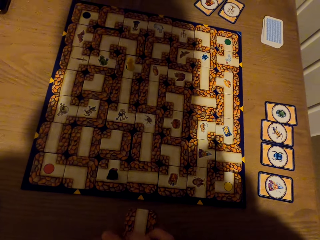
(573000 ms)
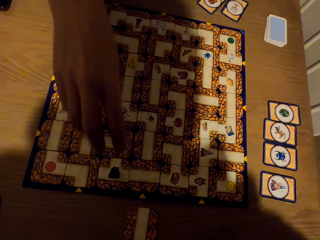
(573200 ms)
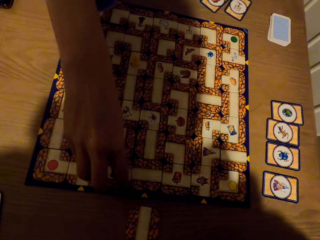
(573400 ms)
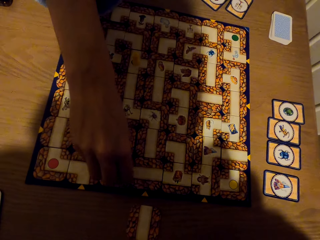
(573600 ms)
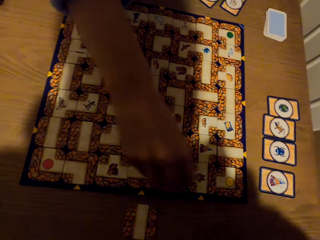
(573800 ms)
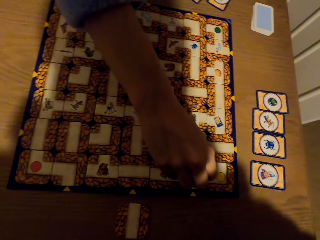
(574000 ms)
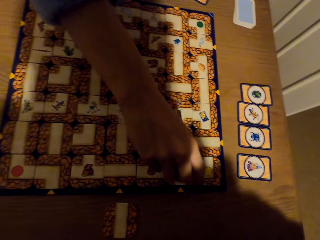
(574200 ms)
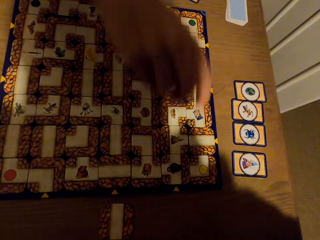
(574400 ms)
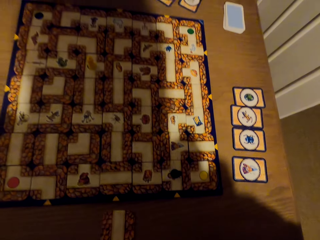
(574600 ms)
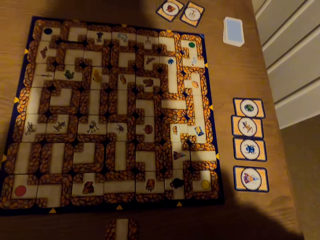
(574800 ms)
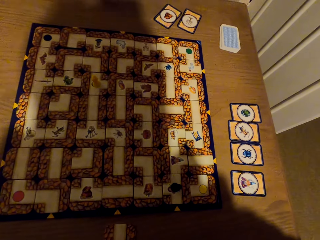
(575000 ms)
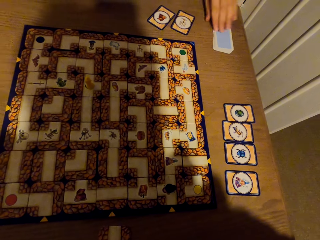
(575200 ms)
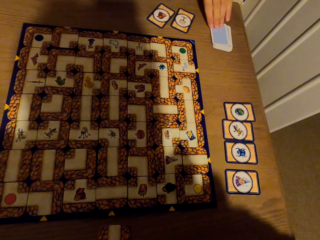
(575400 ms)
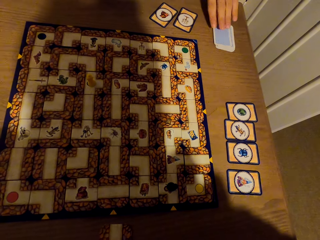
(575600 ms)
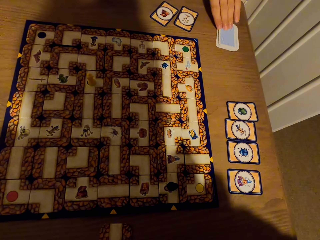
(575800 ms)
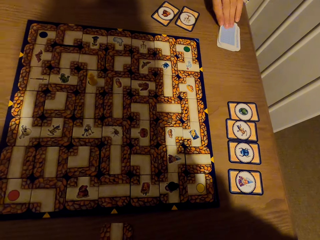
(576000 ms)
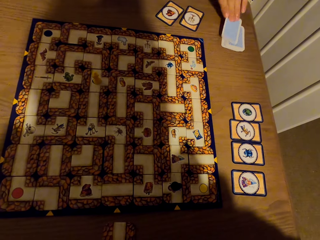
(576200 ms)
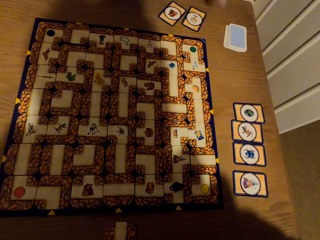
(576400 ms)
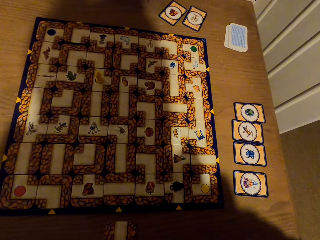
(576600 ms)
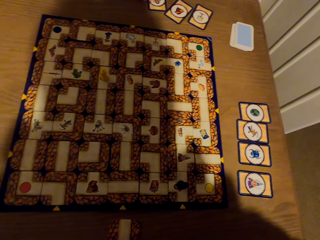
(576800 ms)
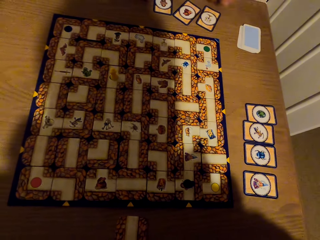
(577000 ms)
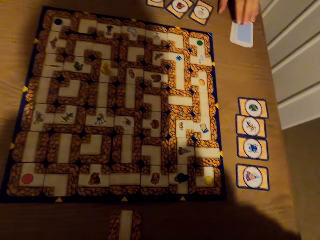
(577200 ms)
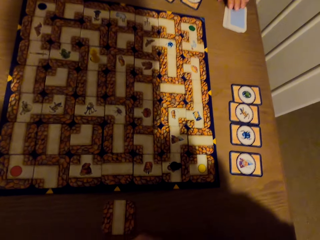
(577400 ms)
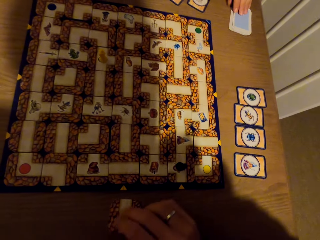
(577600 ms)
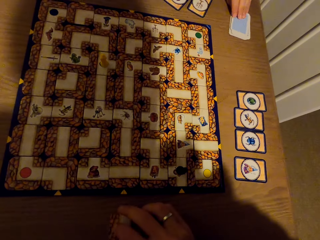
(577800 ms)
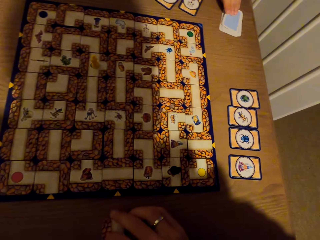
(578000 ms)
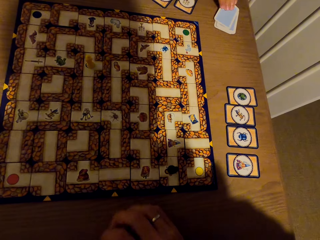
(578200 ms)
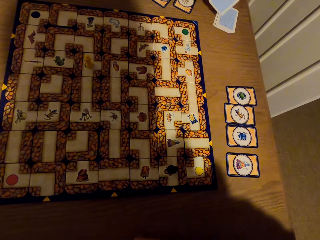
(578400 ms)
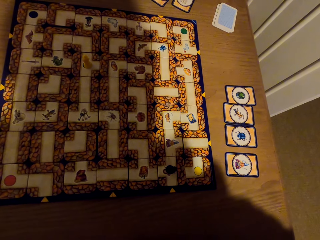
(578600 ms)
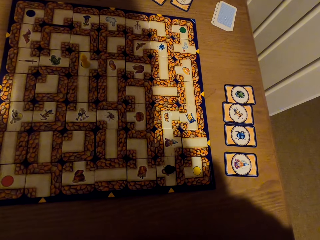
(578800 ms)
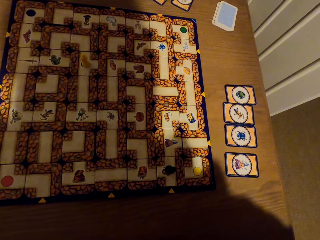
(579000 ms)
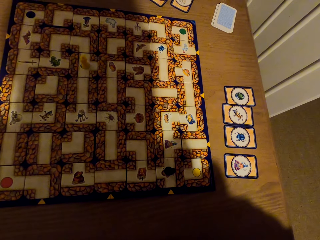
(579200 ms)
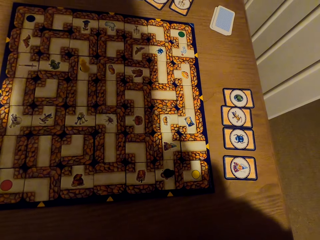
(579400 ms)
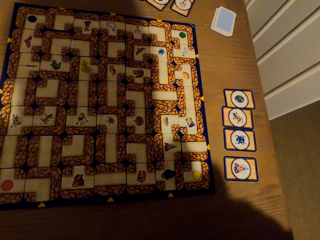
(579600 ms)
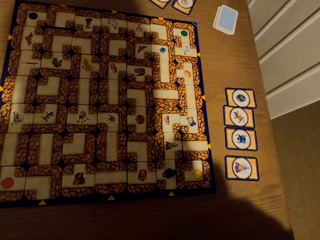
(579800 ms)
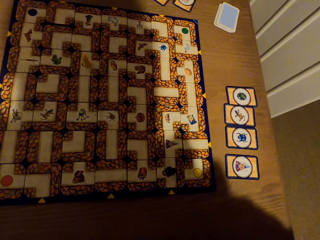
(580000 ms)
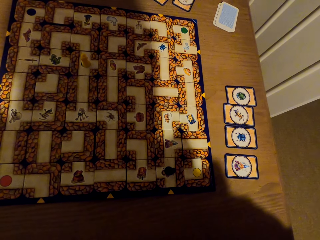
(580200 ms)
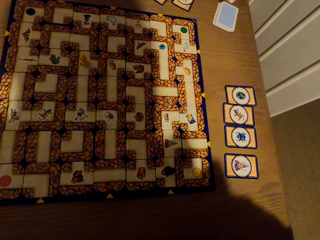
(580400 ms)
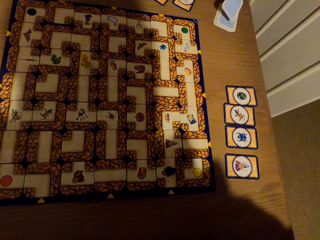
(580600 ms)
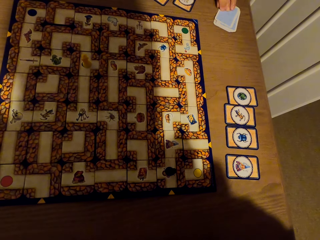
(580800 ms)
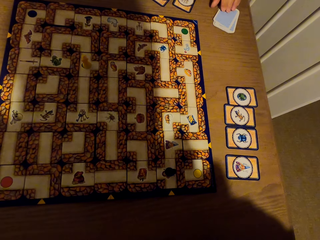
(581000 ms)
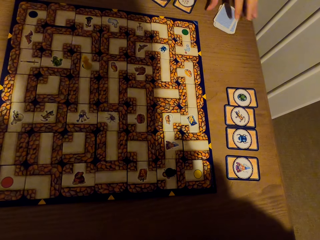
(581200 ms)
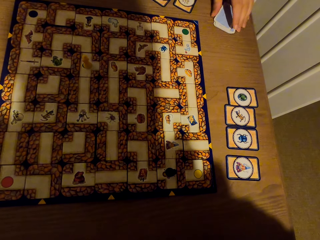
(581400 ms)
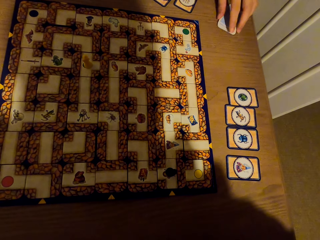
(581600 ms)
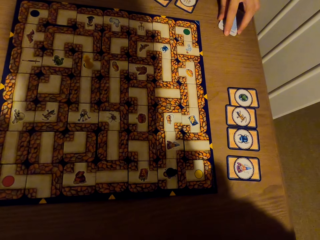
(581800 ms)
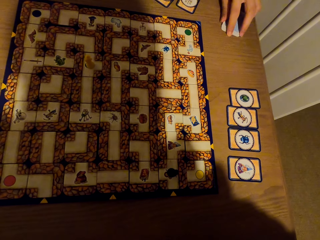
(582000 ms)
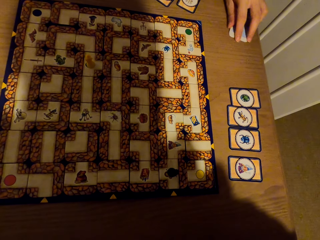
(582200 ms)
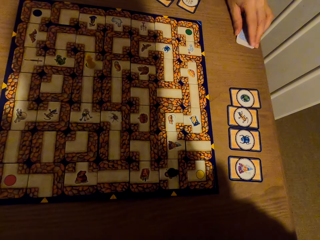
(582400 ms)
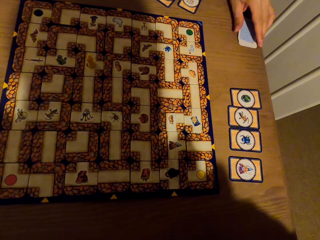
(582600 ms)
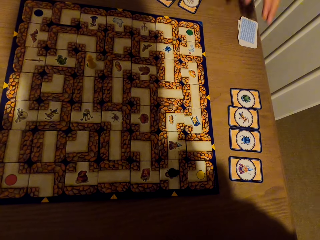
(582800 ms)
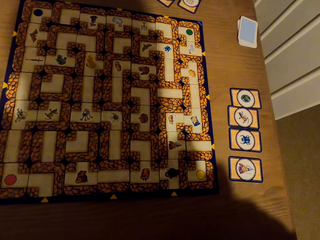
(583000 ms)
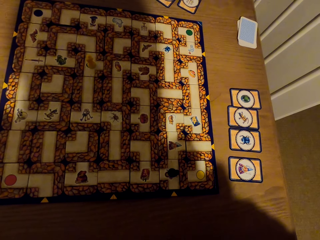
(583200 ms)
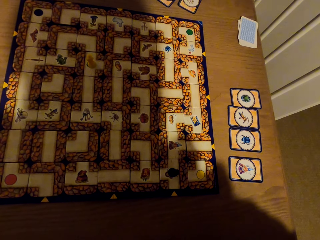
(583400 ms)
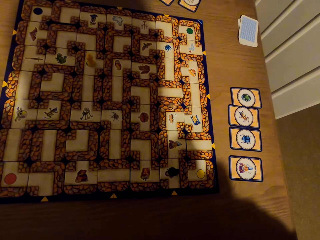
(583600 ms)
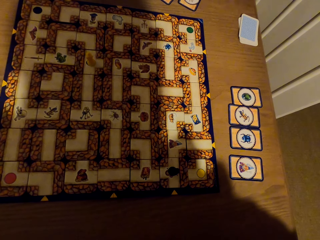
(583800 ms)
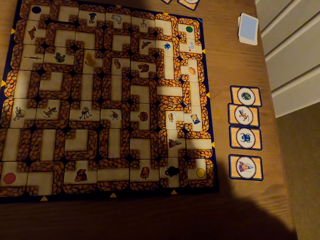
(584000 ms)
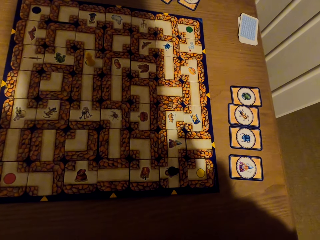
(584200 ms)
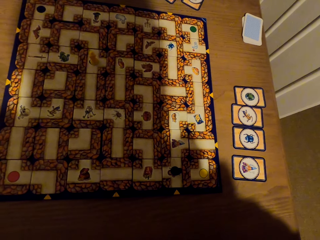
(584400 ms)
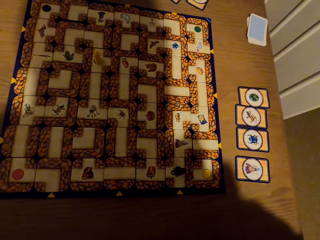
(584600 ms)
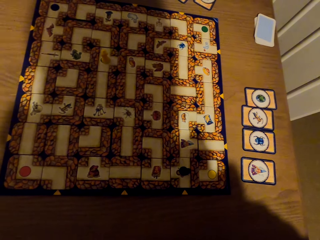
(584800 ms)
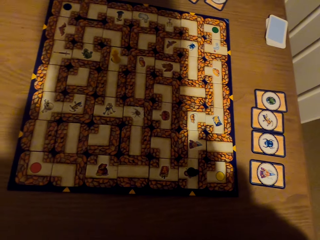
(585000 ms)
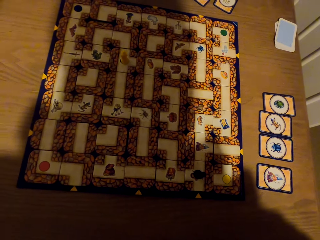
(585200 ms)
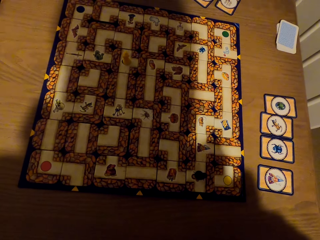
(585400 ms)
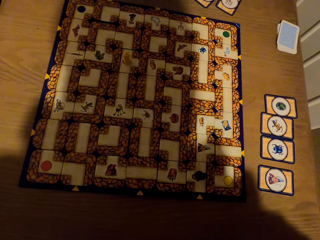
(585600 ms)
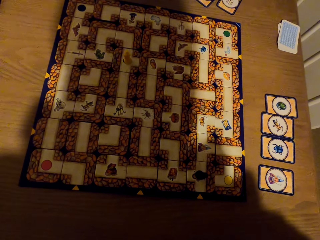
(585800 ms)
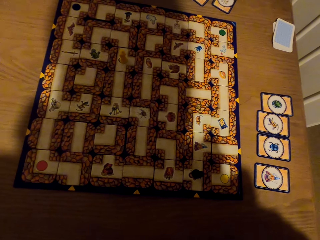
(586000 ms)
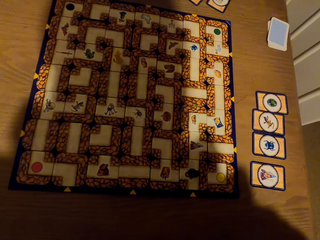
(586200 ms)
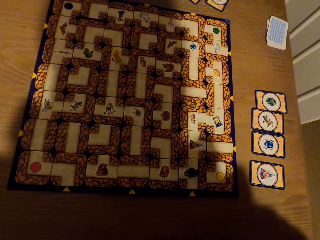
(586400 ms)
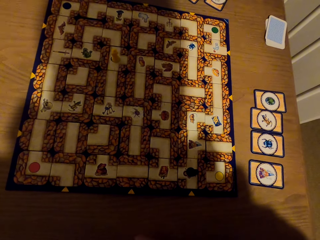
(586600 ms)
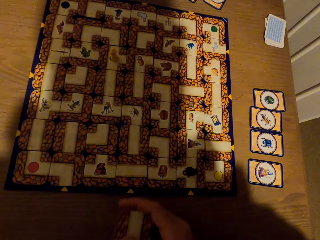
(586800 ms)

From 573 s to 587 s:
A woman moves something on the board game, picks a pawn from the labyrinth board with the right hand and drops the pawn on the labyrinth with the right hand. The camera wearer turns a card. The woman picks a card from the table with the left hand and drops the card on the table with the left hand. The woman picks a card from the table with the left hand. The woman holds the cards together with the left hand.

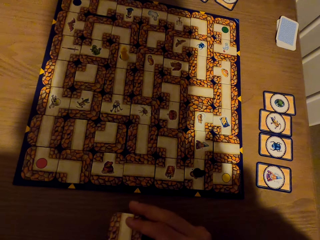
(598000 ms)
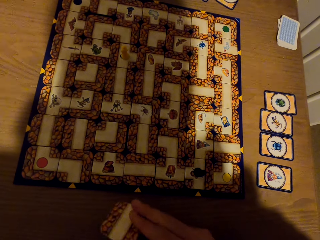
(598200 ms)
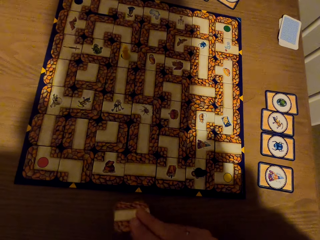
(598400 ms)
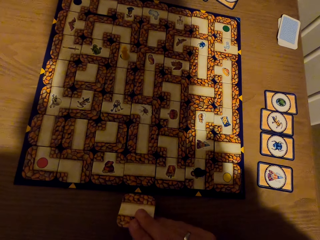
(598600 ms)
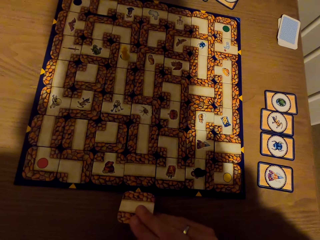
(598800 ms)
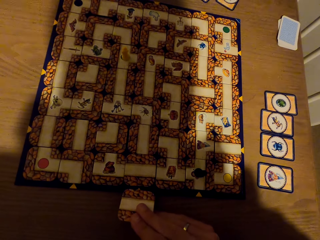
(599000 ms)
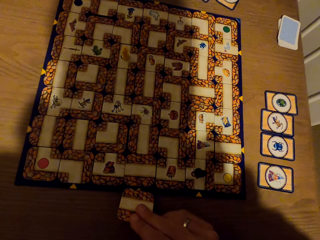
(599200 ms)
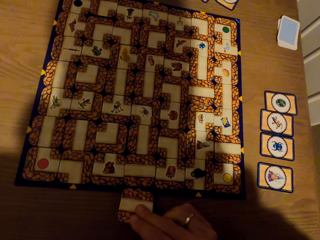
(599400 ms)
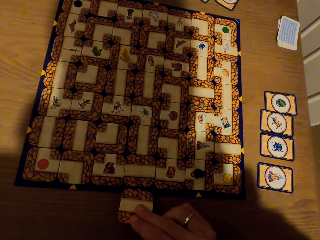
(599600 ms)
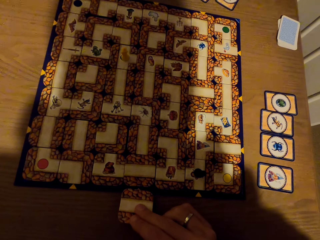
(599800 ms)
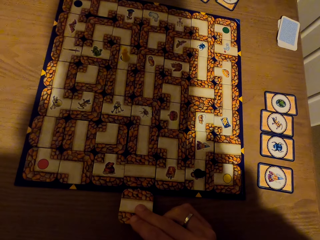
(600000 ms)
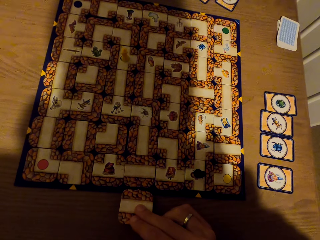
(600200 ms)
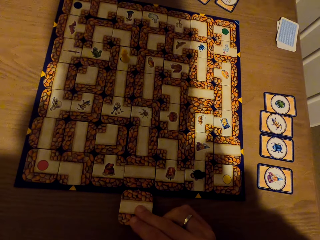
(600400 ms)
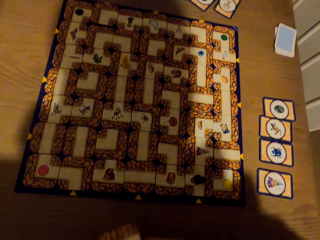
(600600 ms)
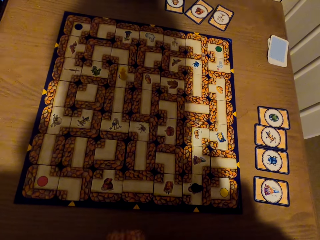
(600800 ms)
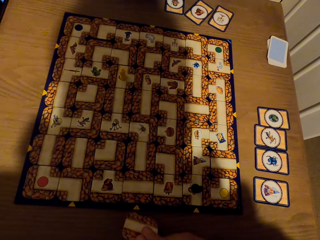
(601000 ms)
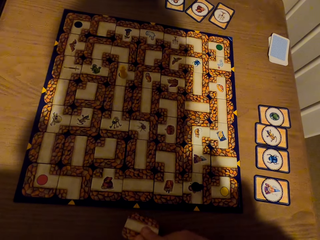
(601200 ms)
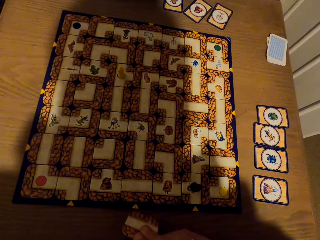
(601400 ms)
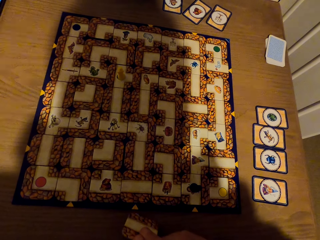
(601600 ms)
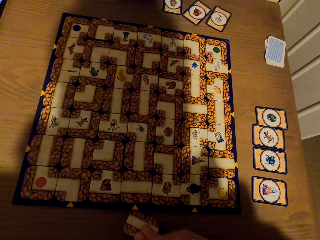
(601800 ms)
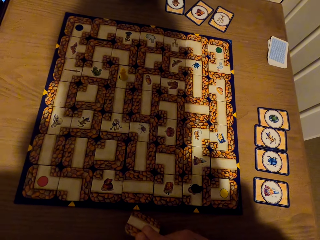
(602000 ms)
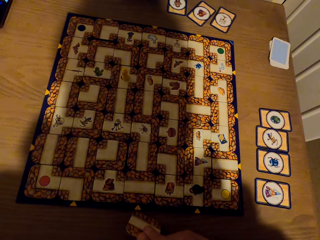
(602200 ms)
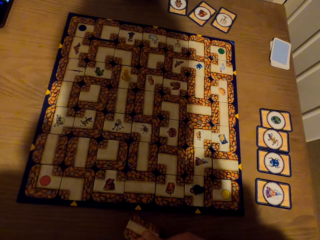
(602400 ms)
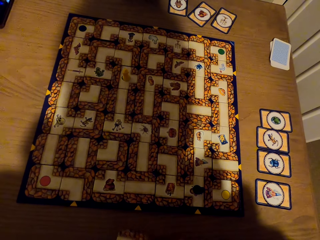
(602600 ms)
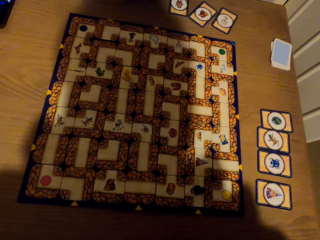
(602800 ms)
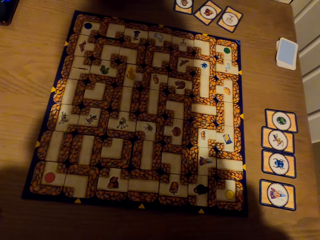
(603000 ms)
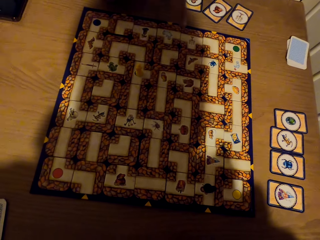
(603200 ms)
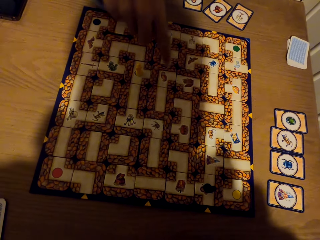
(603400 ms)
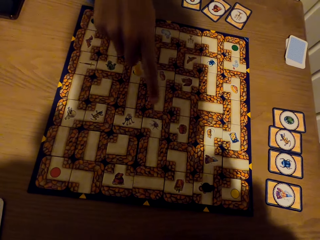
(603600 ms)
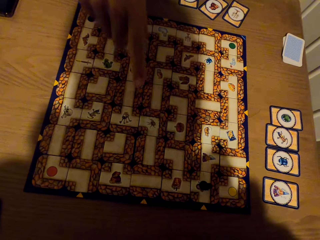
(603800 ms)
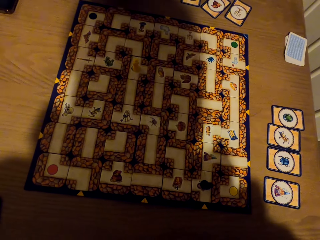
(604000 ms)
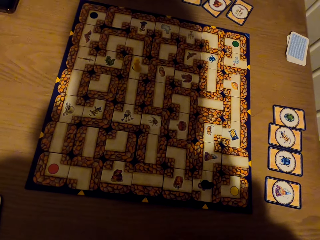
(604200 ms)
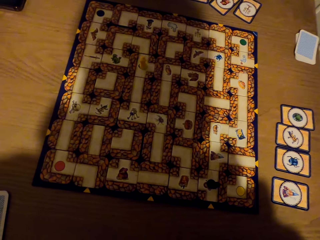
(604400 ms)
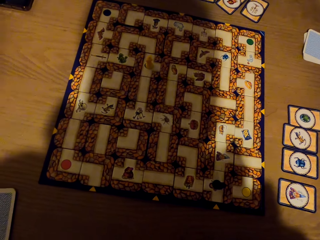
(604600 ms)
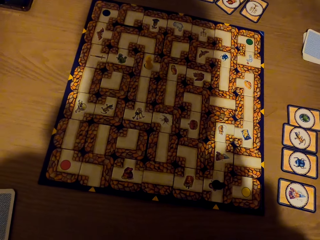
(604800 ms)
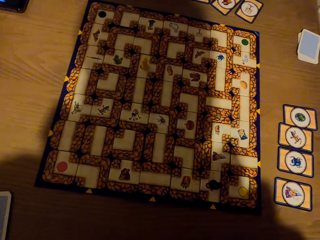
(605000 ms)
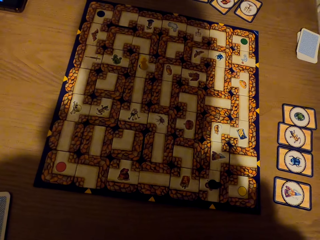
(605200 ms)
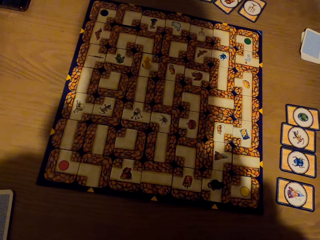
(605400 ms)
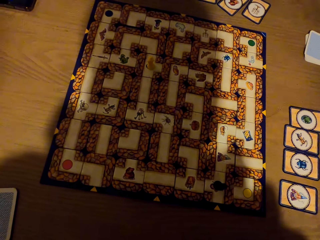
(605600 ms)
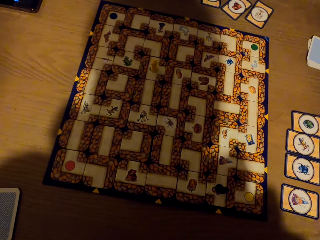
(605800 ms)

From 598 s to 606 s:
The camera wearer holds a piece of the board game.
